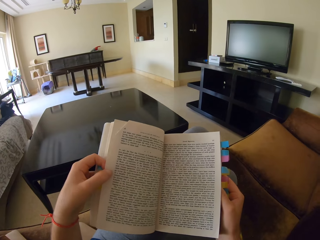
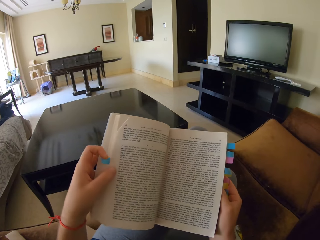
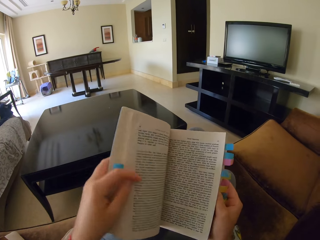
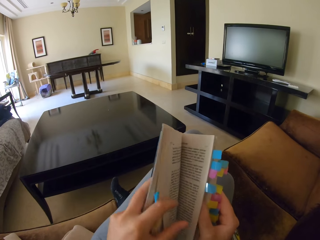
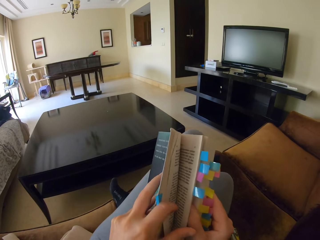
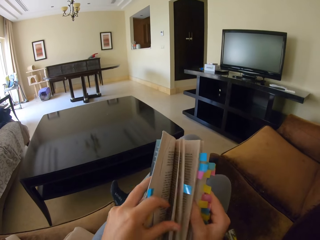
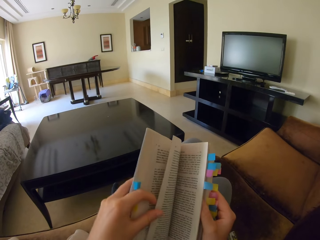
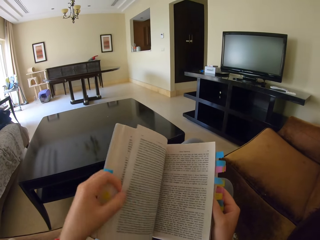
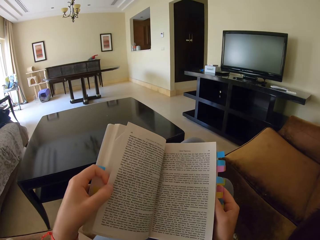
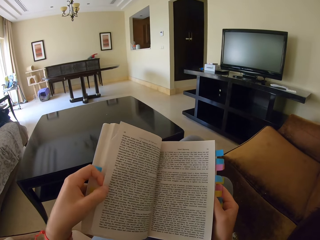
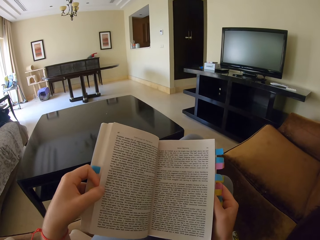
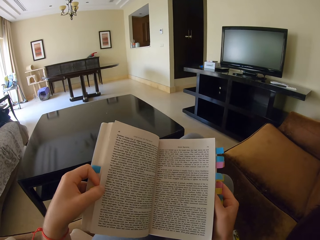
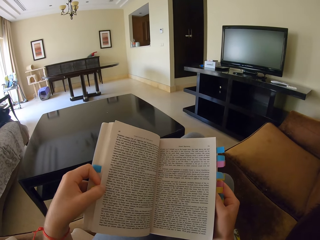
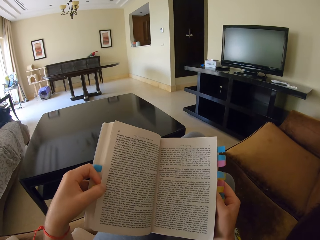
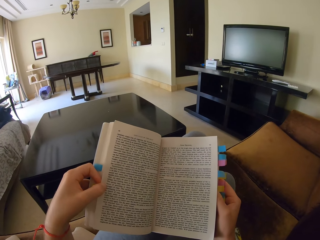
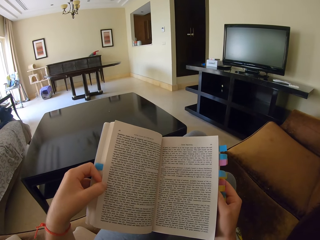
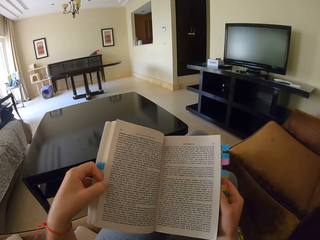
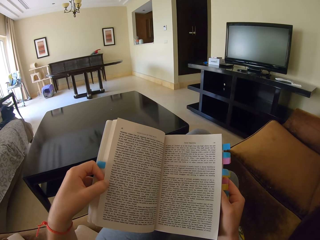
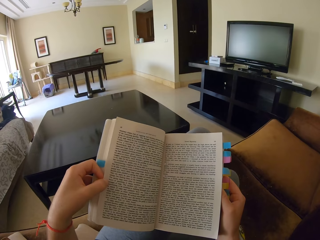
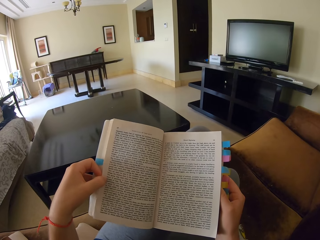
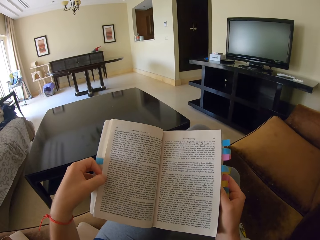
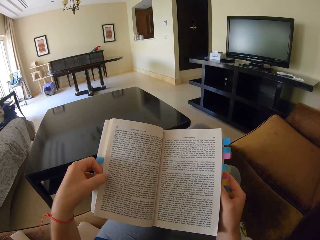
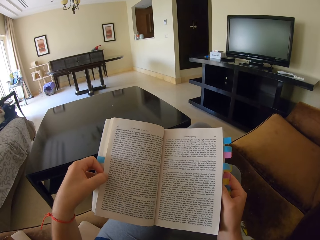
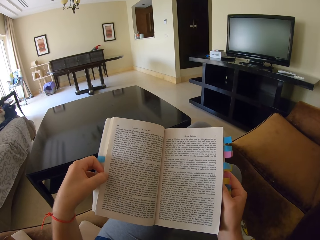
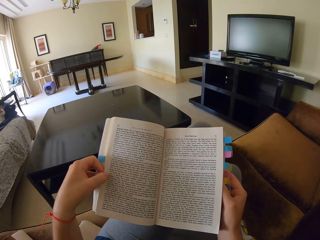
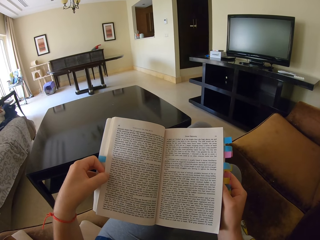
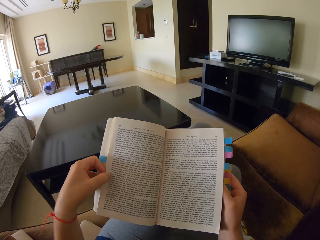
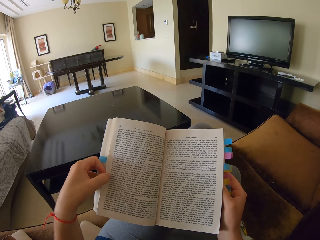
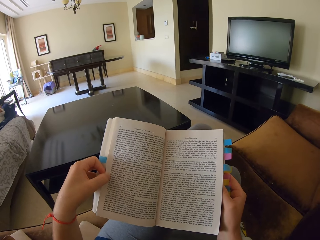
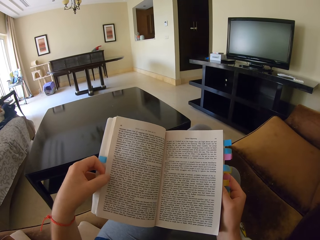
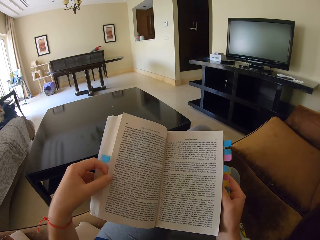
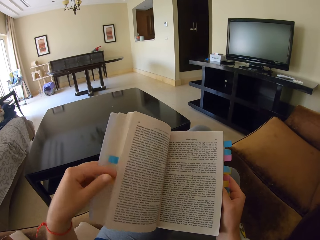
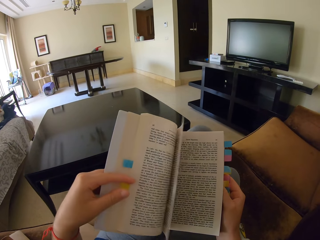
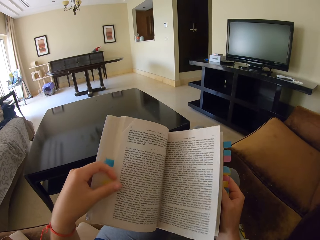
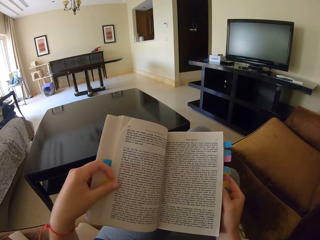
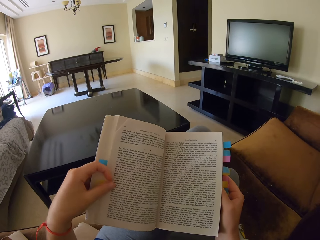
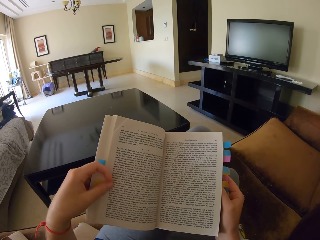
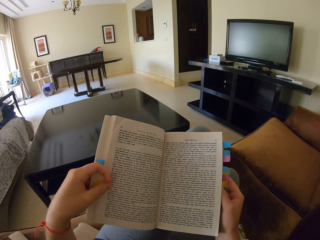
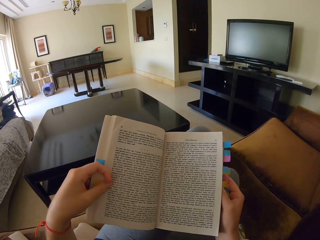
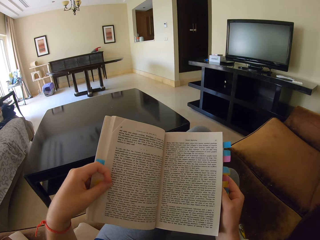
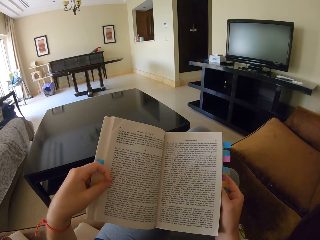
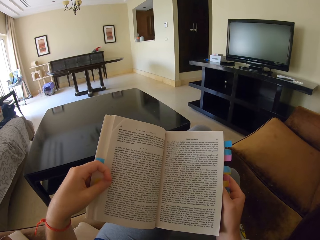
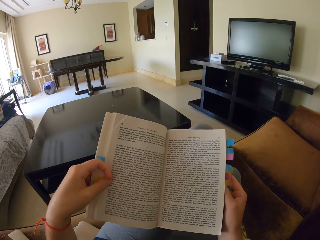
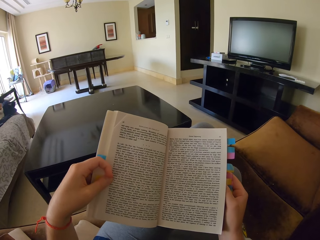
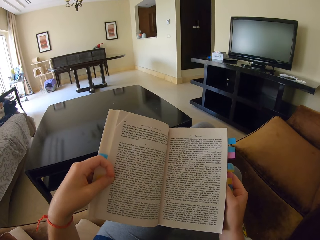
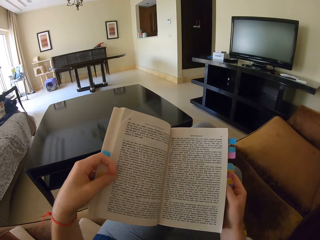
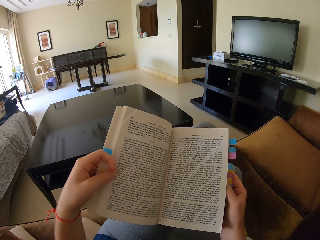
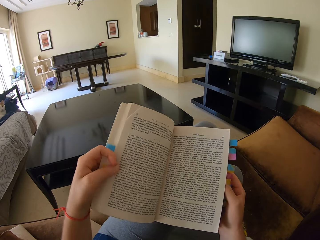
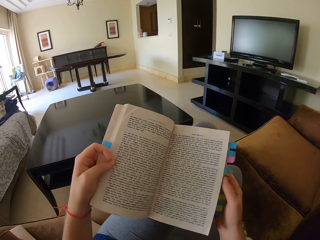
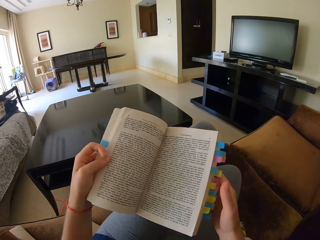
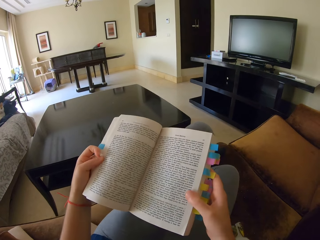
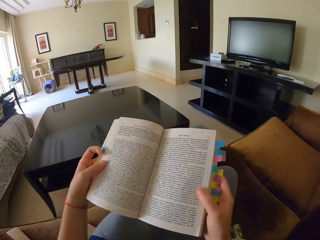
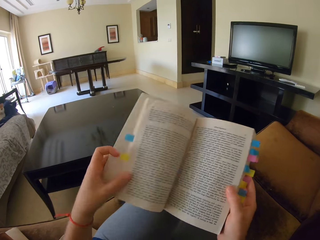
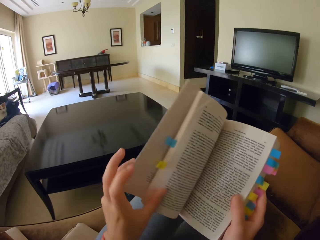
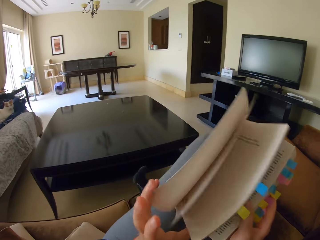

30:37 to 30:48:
The camera wearer opens pages of a book. They open pages of the book again.

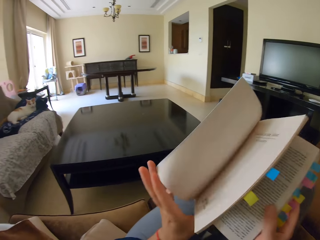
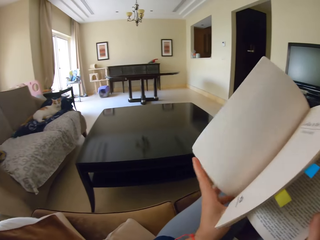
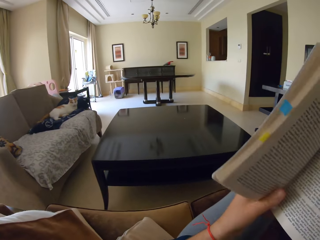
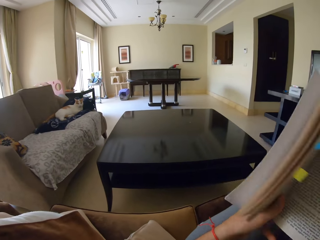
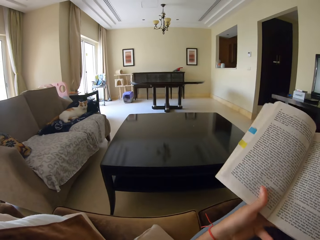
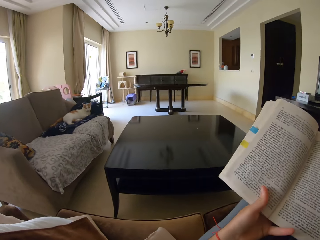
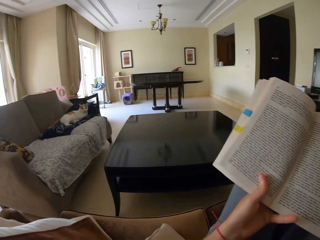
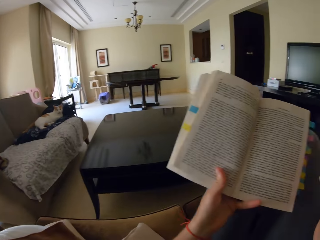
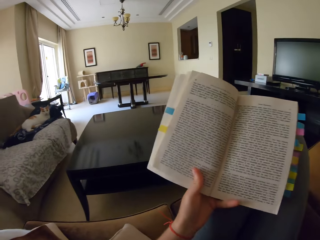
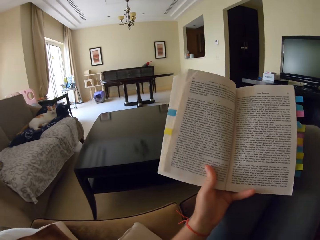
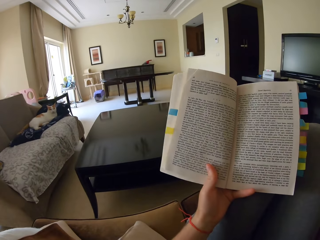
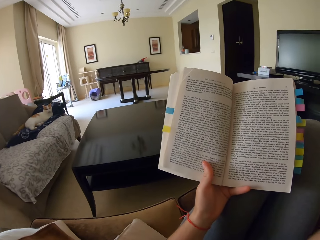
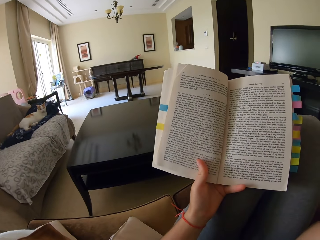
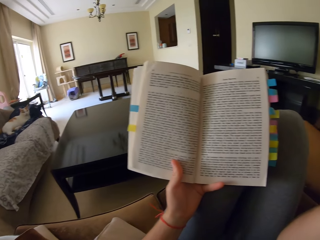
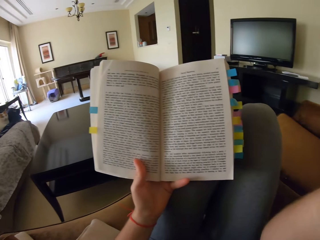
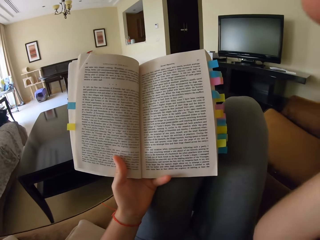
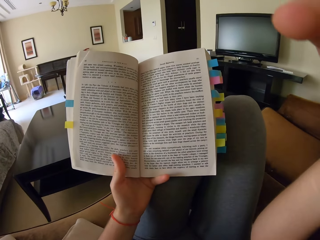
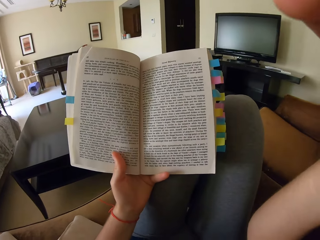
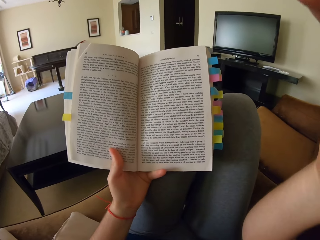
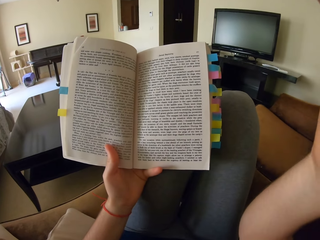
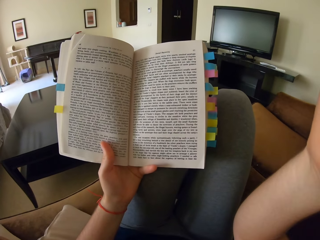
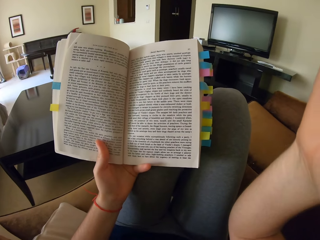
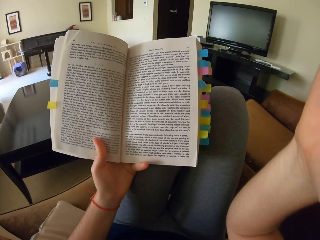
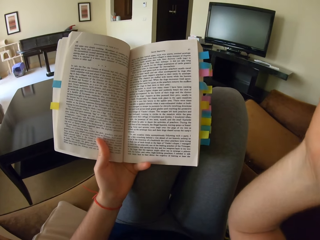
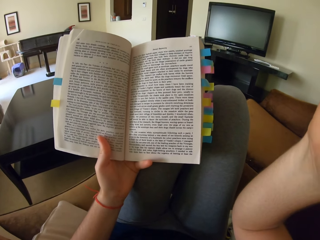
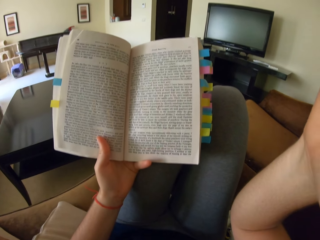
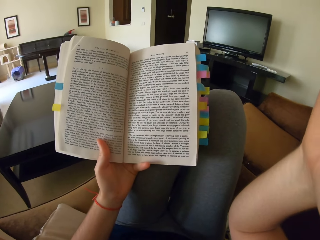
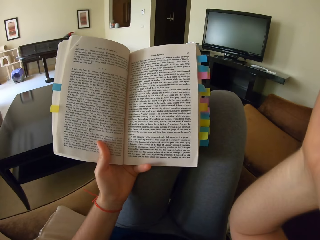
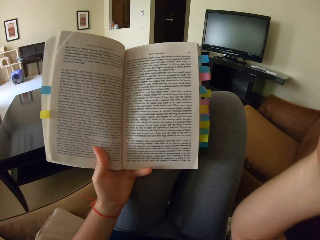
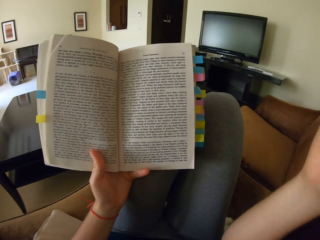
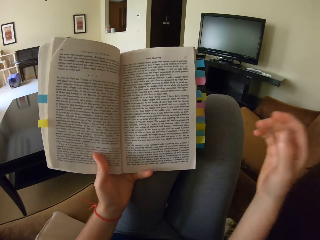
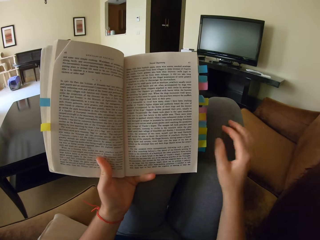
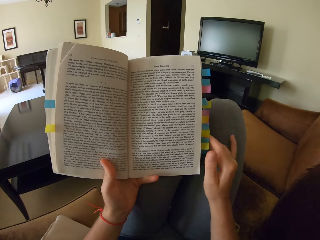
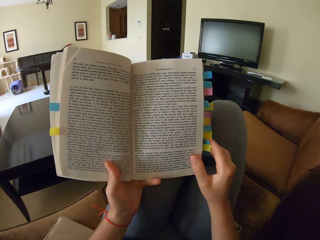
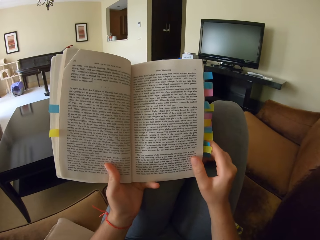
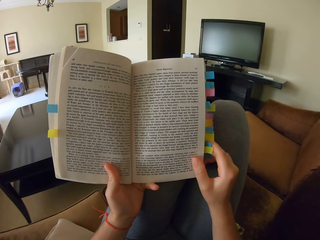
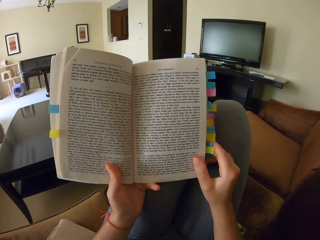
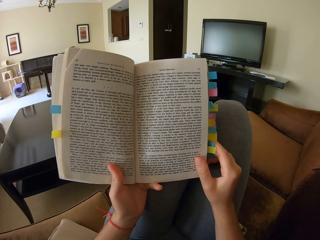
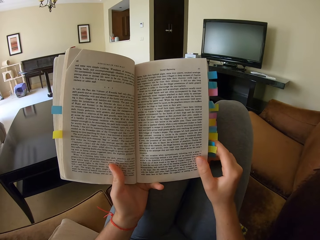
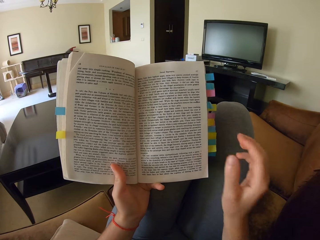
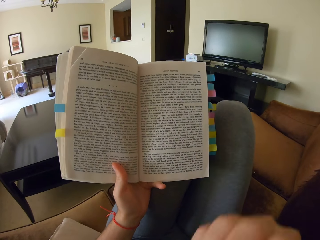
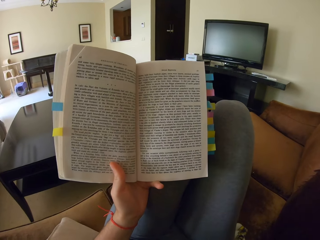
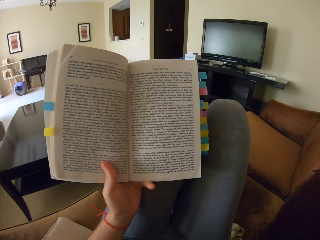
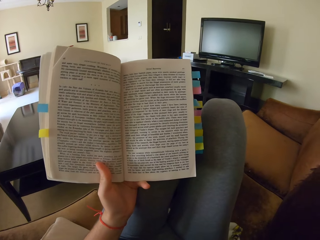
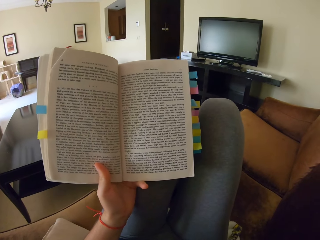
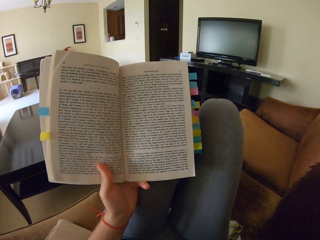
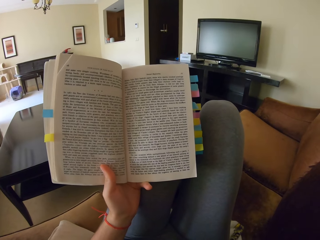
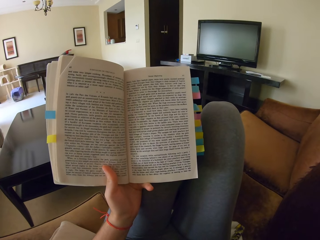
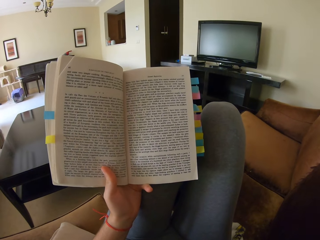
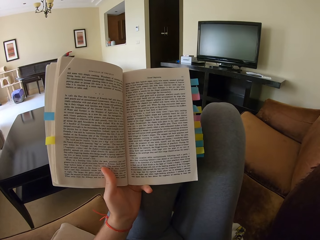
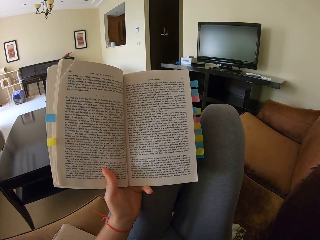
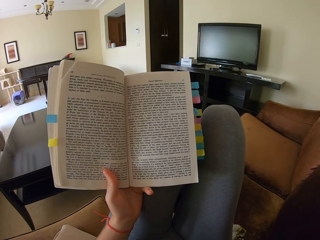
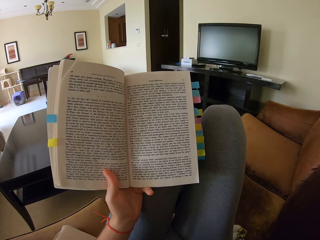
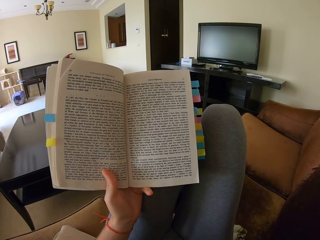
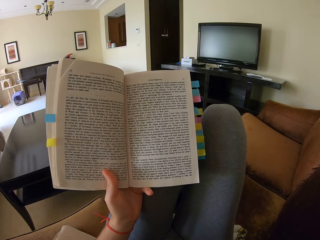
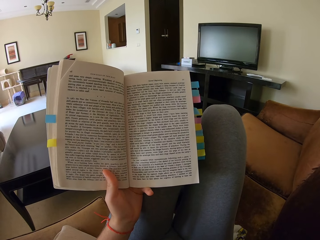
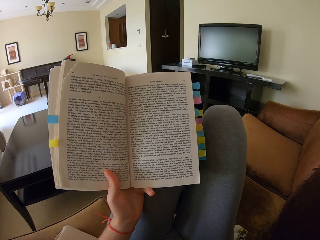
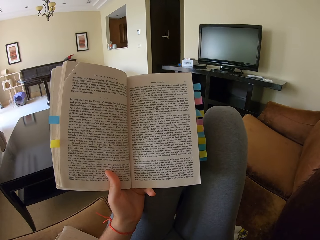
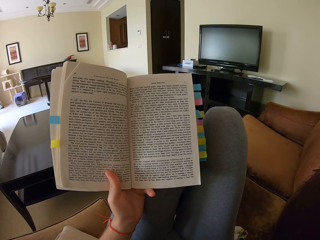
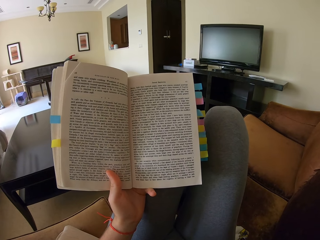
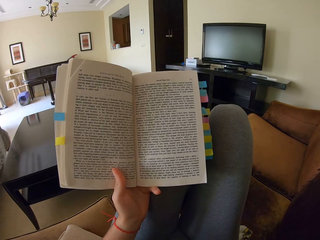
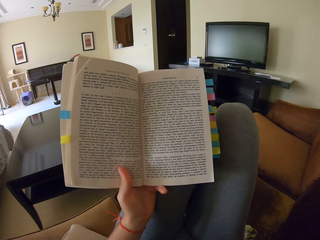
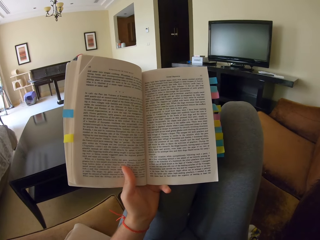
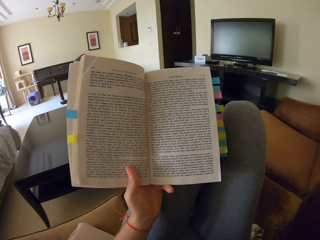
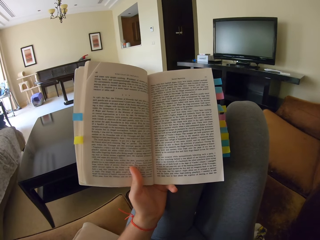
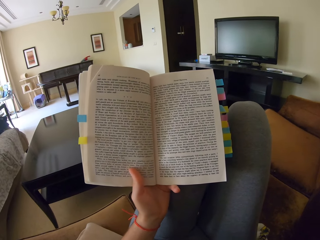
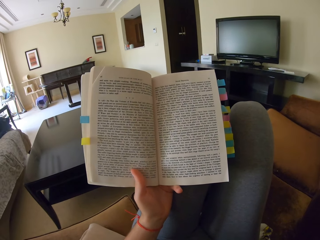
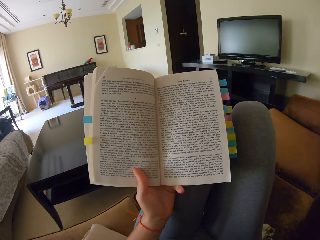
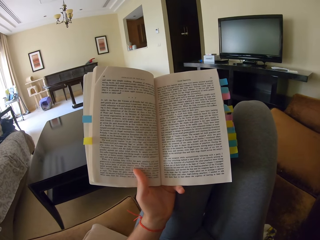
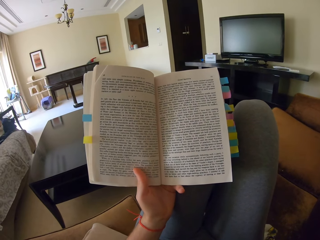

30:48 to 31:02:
The camera wearer touches their head with the right hand. They touch a camera. They read the book on the sofa.
